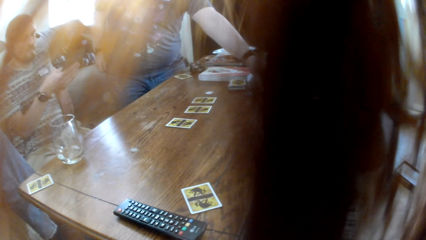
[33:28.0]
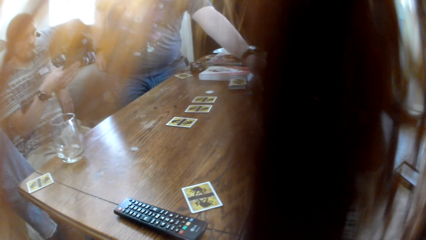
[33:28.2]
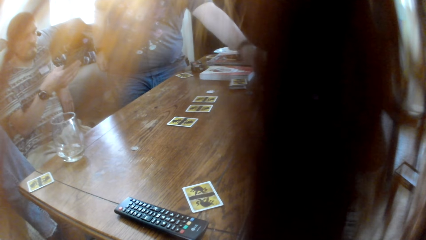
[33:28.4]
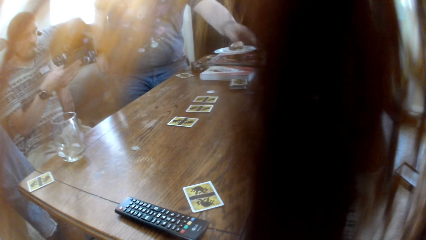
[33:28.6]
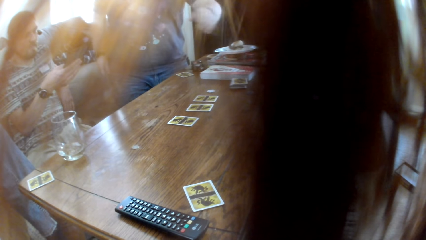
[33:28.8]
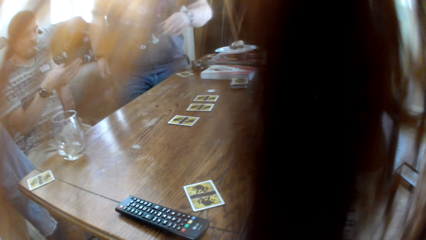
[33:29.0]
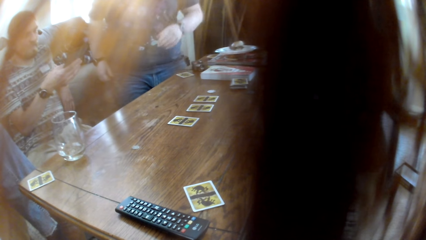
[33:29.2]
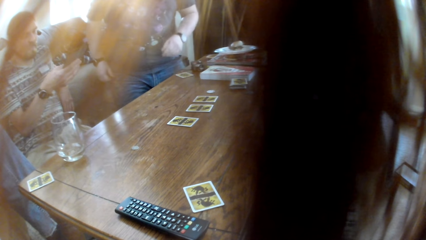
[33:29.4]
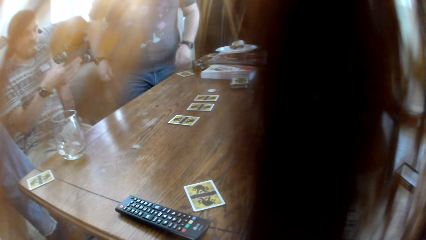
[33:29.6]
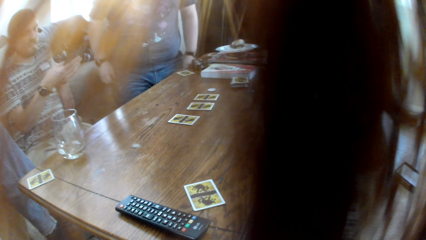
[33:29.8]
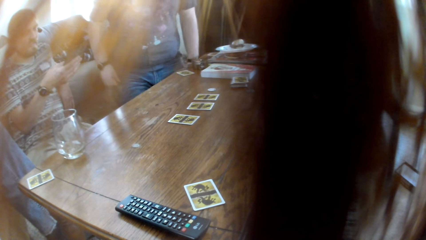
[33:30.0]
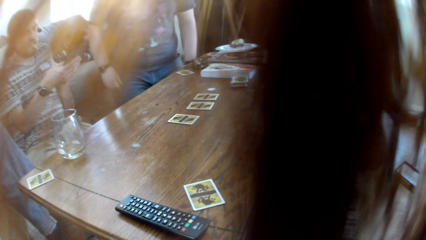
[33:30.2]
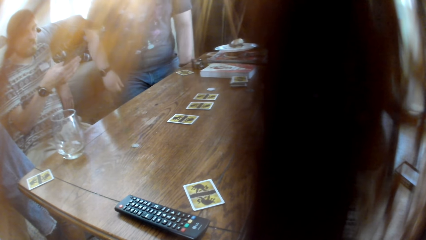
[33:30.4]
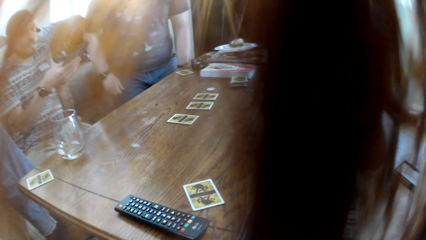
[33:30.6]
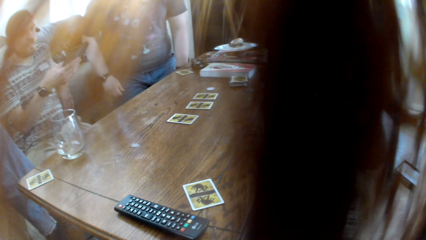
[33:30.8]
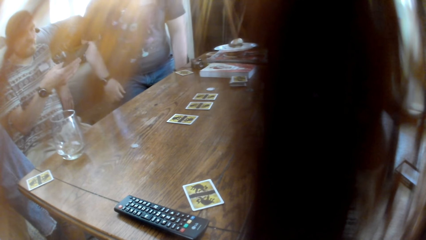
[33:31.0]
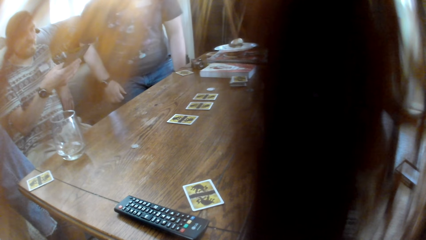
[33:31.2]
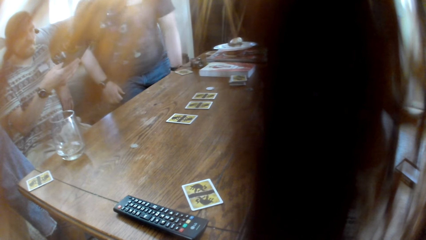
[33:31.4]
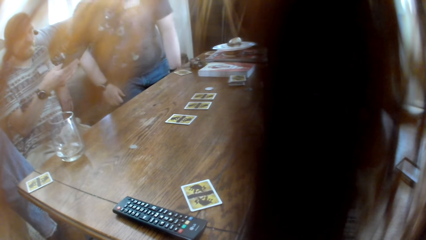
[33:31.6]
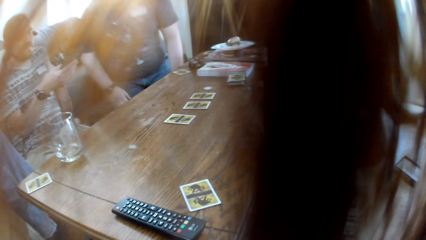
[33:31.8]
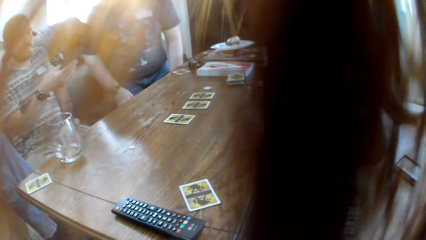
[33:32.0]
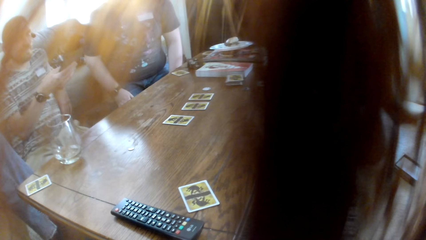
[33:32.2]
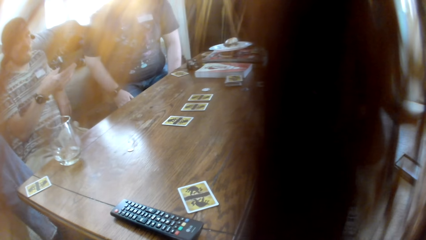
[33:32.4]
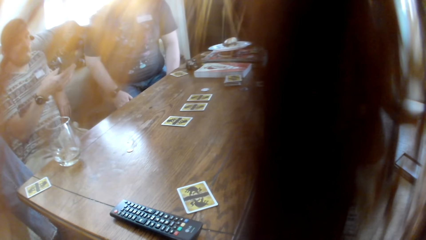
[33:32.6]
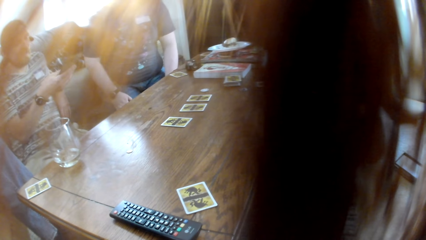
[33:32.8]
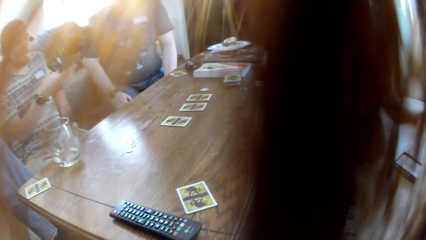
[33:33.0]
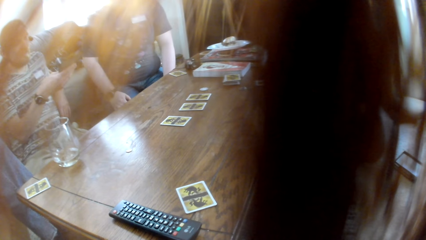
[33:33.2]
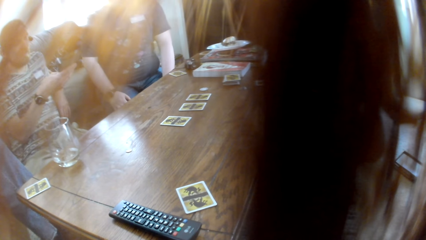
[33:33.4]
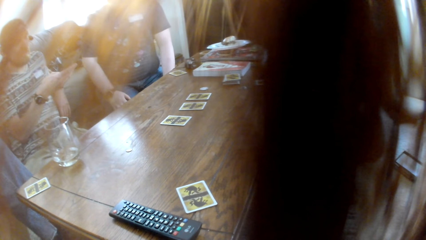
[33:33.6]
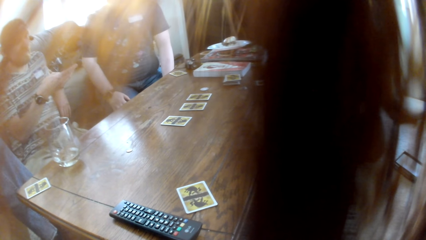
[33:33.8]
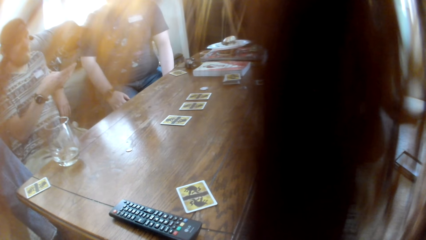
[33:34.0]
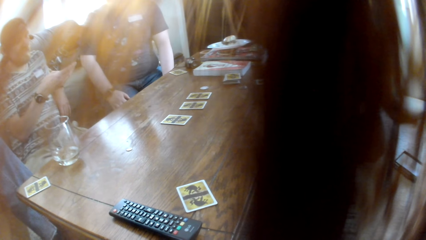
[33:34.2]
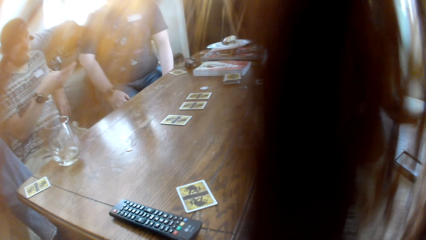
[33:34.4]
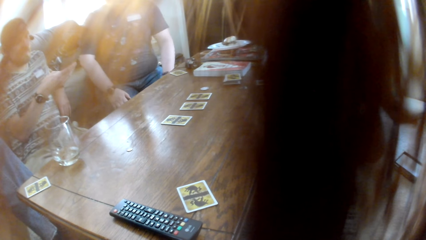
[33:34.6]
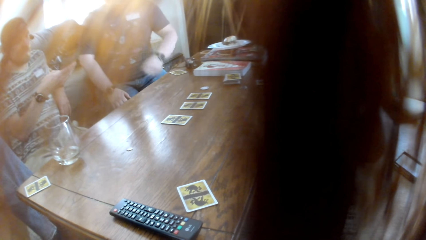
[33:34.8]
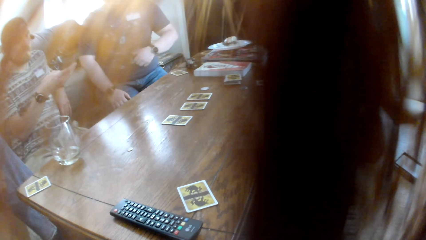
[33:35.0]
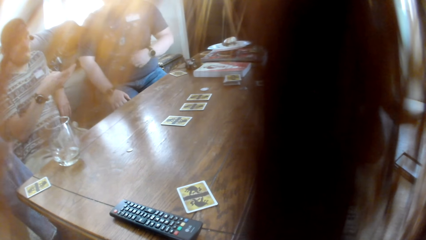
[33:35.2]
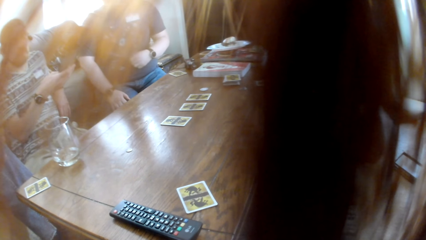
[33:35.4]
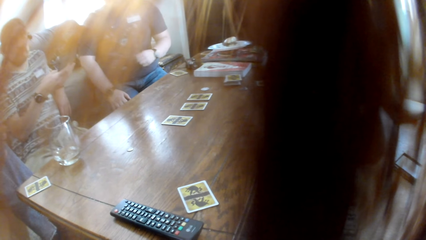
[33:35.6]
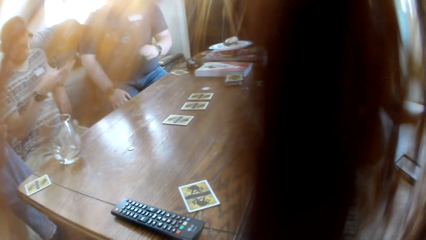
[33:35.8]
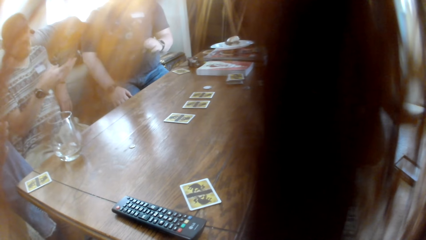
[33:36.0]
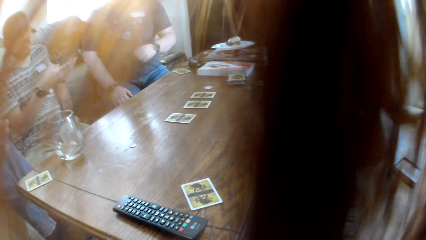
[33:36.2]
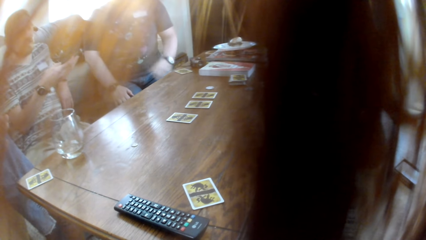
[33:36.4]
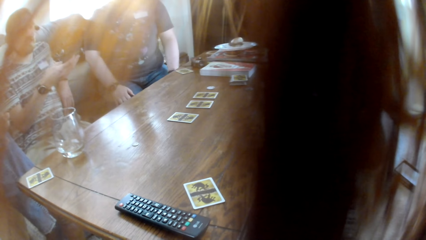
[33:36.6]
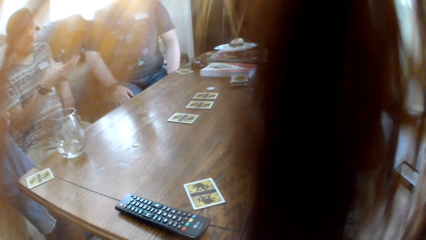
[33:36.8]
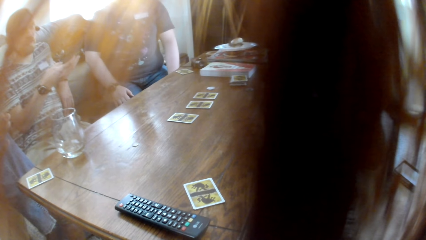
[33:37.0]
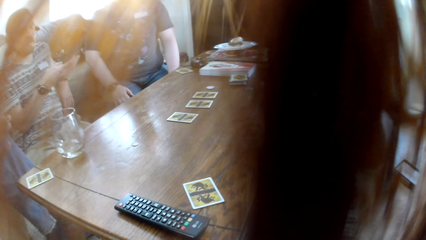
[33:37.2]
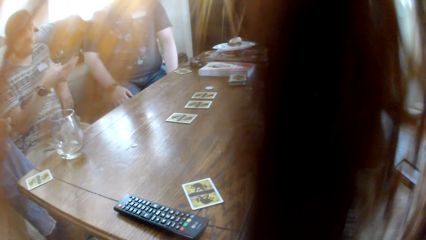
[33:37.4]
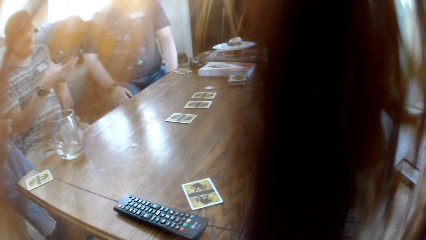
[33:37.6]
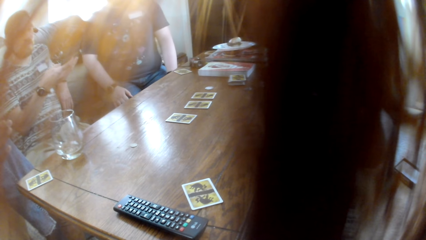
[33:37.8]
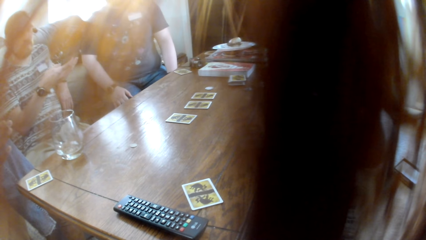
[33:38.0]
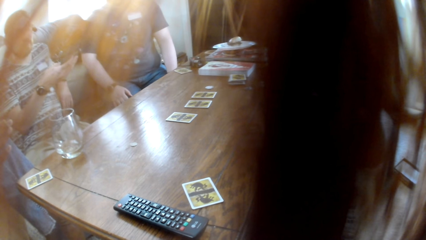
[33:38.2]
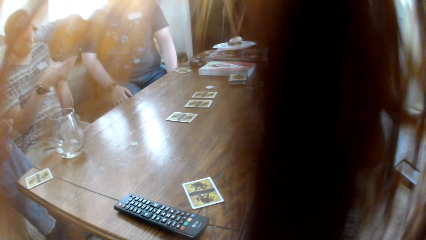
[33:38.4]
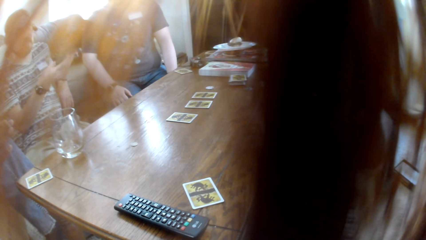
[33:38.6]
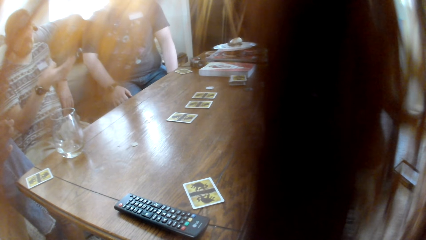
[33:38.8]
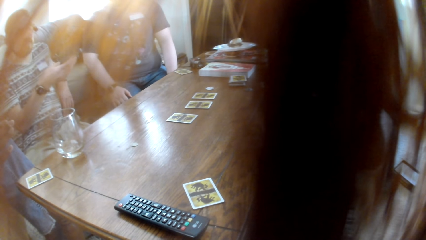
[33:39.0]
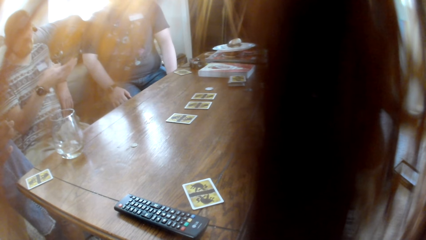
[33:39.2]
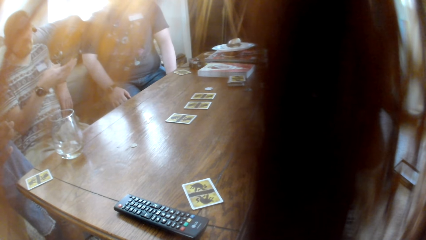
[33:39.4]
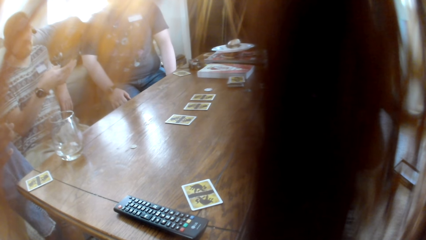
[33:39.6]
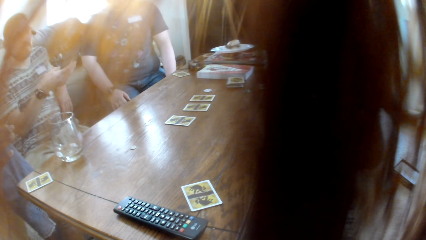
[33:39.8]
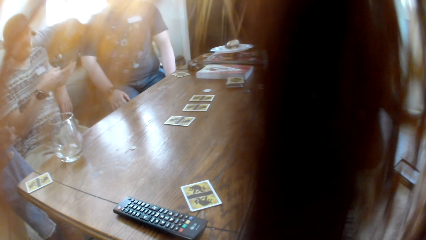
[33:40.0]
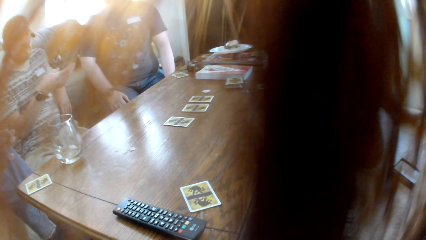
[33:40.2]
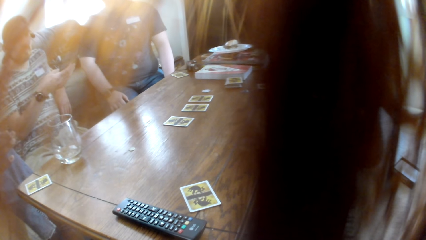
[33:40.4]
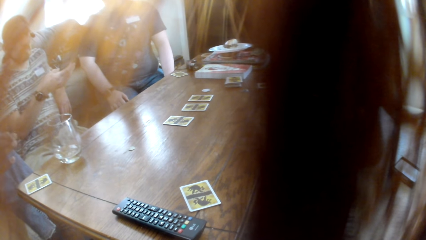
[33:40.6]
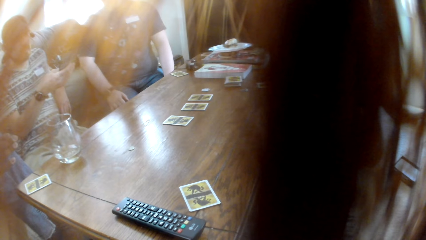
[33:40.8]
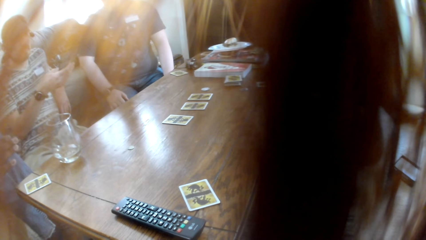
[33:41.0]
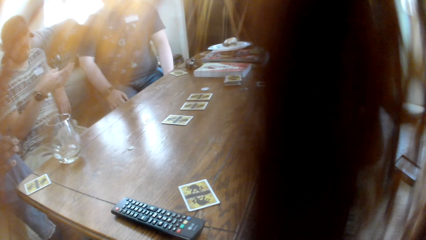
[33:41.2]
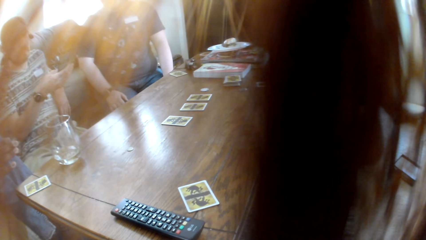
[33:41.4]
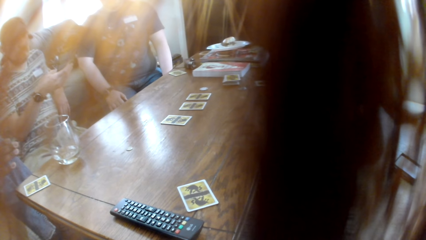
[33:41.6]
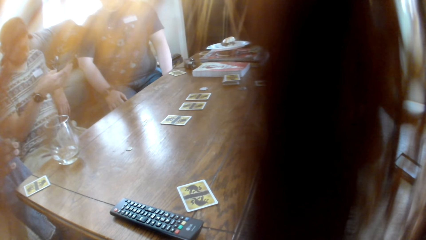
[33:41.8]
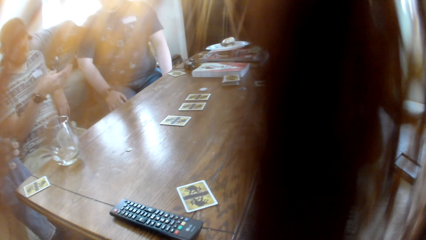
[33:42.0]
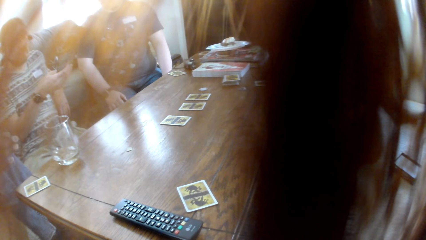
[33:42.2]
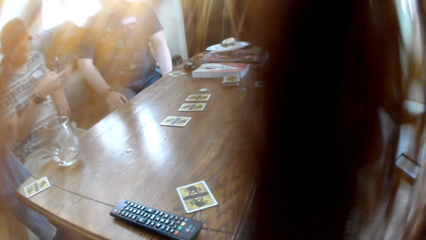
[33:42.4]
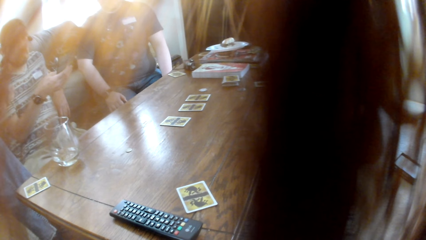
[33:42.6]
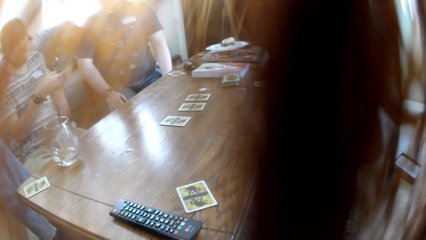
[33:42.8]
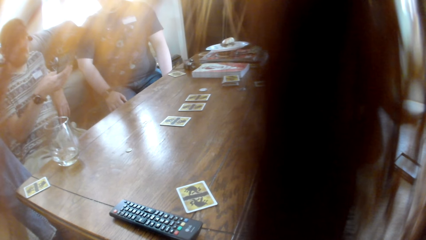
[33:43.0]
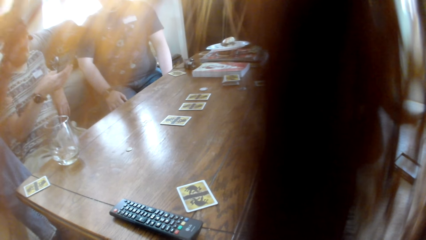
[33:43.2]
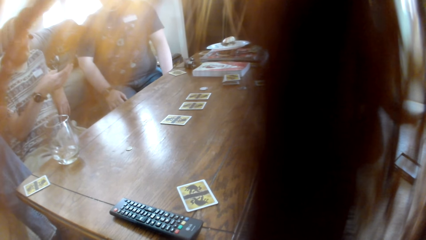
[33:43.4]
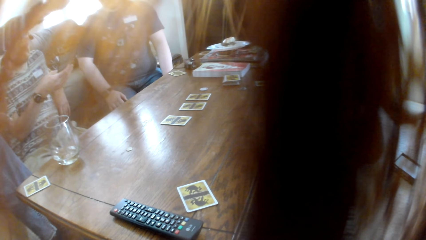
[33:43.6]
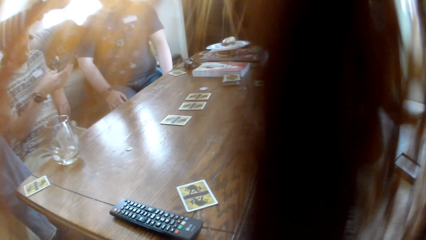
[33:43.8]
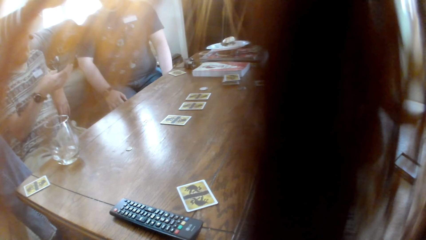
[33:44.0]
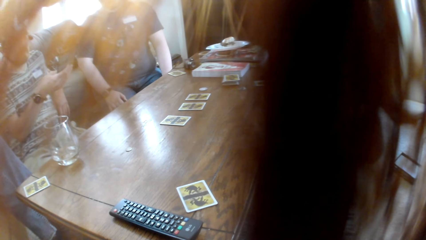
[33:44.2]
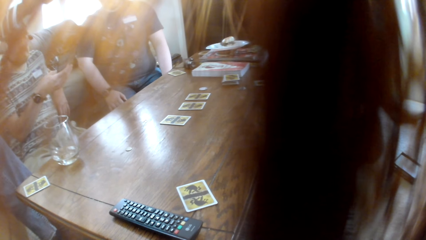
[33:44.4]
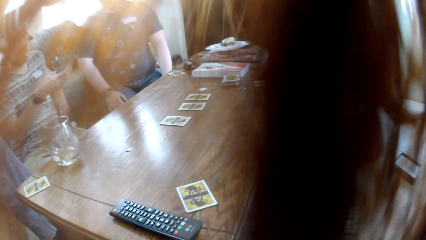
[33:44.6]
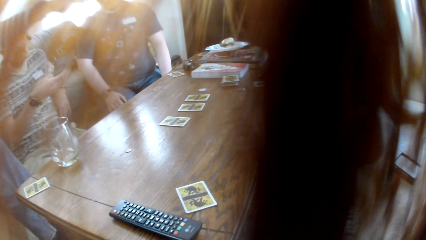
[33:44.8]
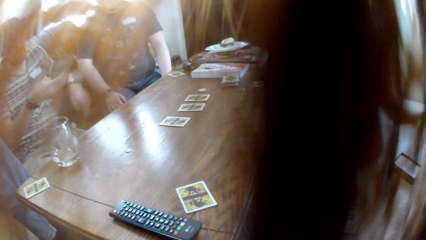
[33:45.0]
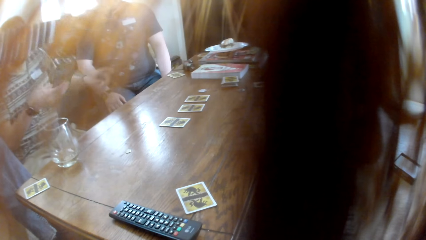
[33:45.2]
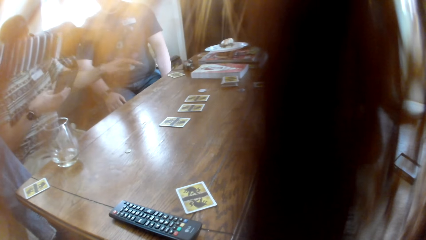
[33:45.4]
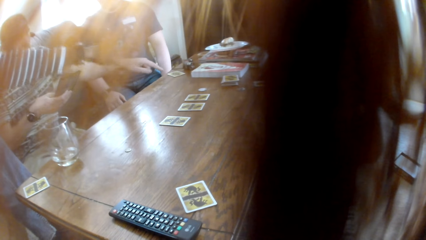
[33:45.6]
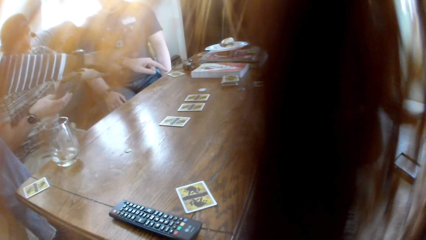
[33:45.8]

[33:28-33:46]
A man talks to the colleagues. Another man sits on the couch. The first man talks to the colleagues. Another man moves the hands.
